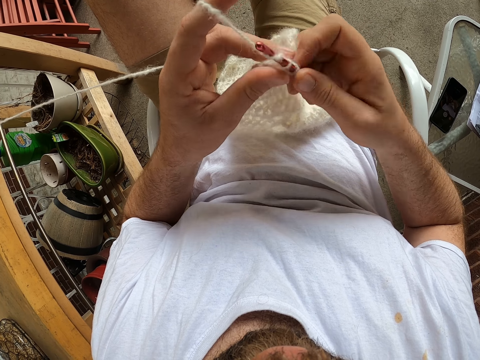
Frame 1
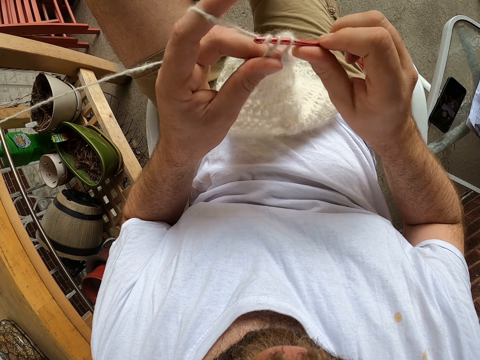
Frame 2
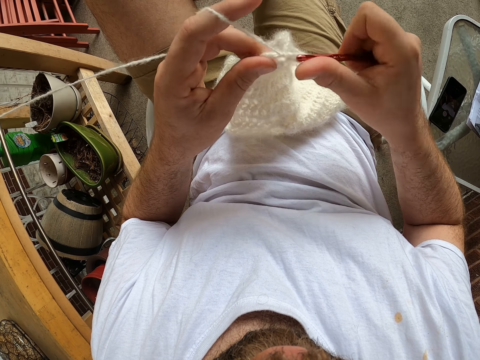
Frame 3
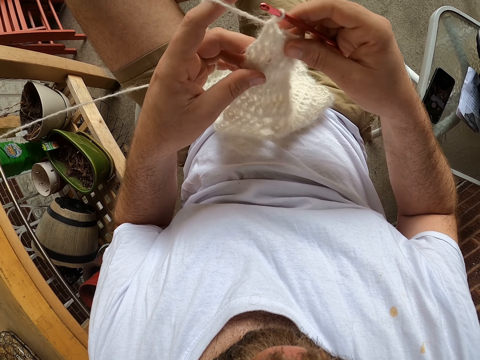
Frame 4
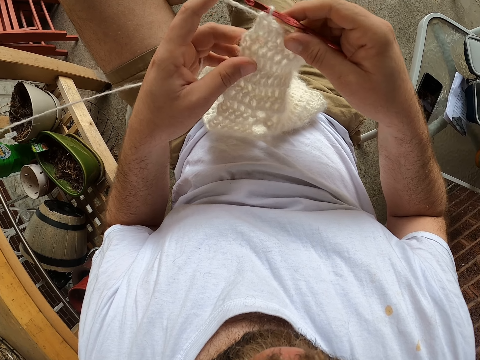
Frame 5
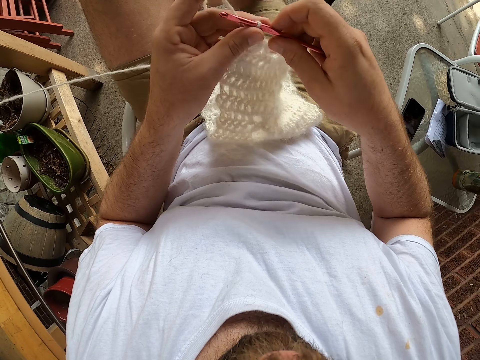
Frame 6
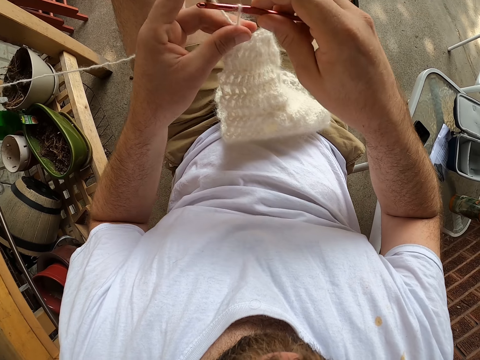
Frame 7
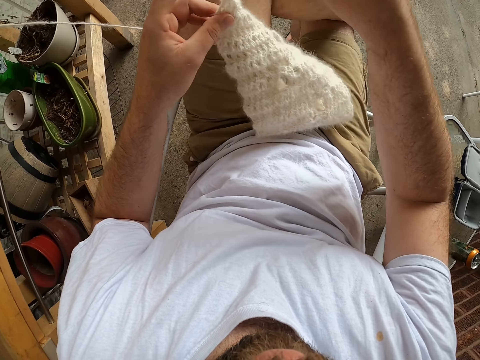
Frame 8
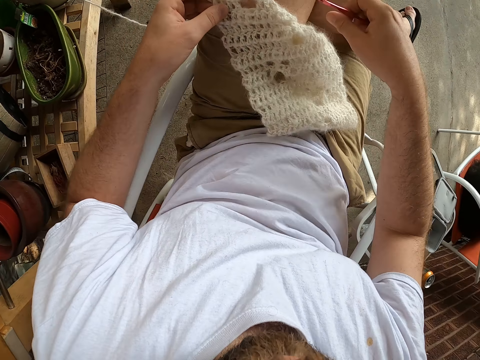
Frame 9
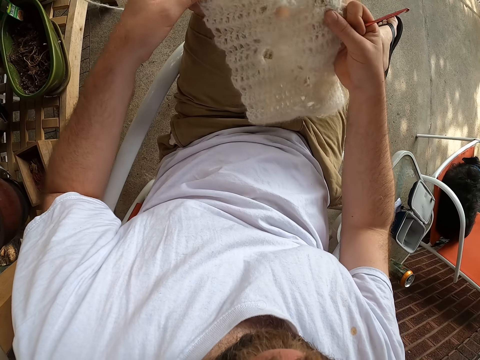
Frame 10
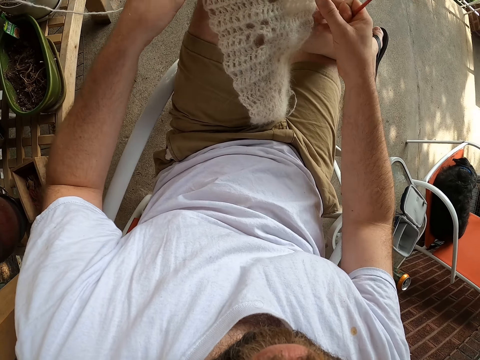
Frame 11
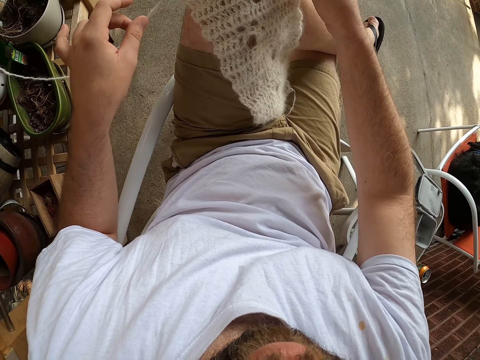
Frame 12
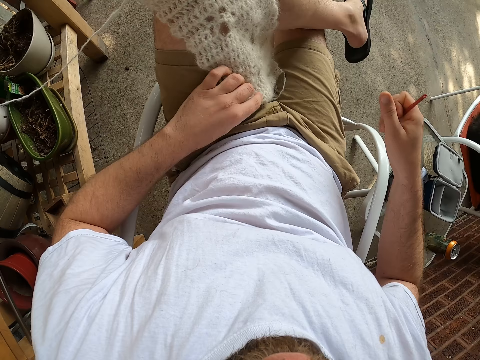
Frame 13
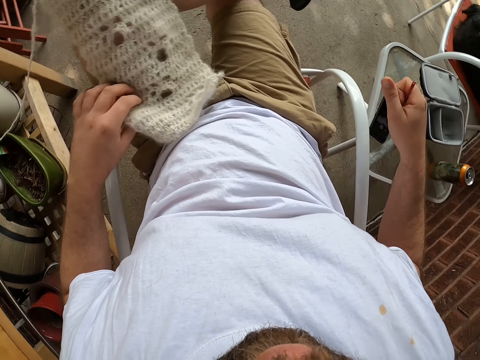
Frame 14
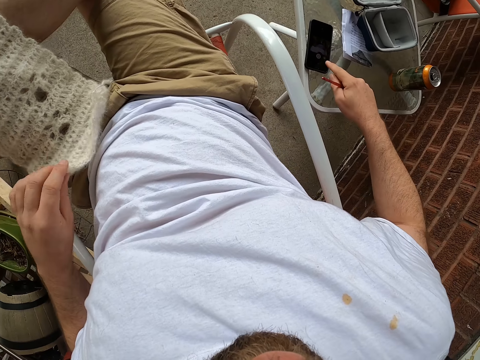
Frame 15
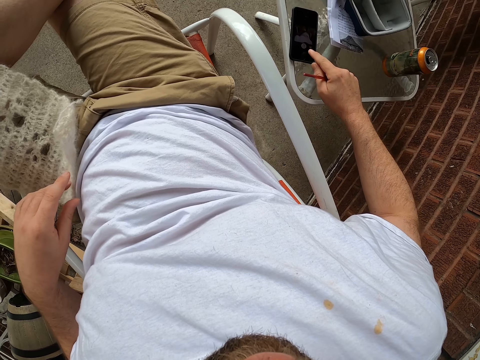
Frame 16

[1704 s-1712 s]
The camera wearer adjusts the fabric. He adjusts the thread. He adjusts the fabric. He operates a phone on a table with his right hand.
